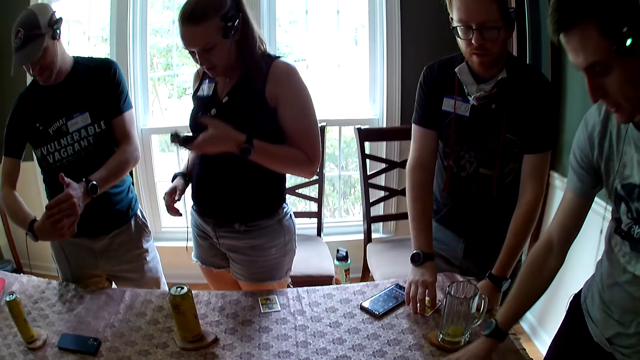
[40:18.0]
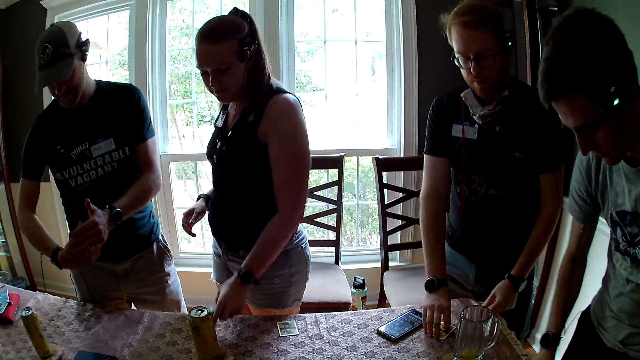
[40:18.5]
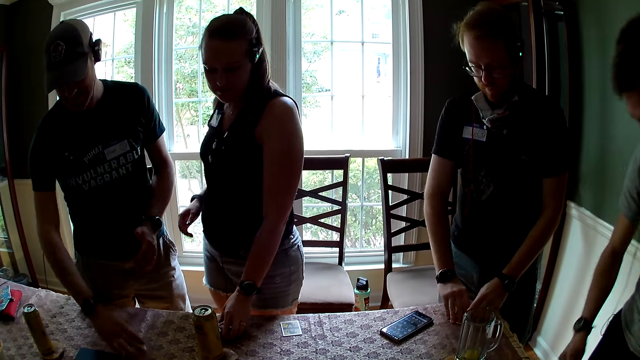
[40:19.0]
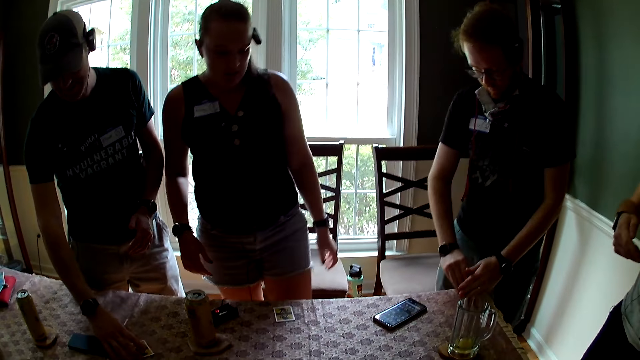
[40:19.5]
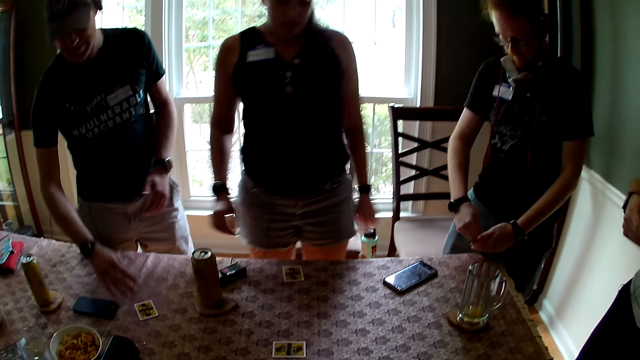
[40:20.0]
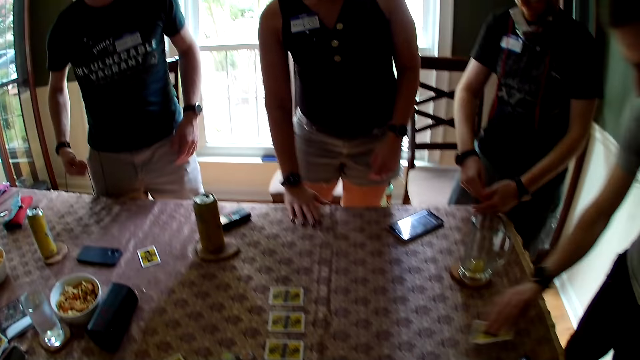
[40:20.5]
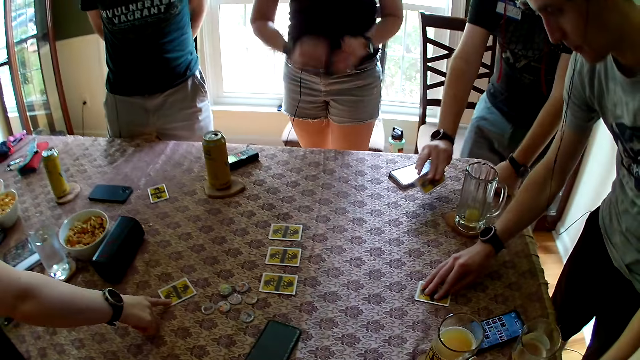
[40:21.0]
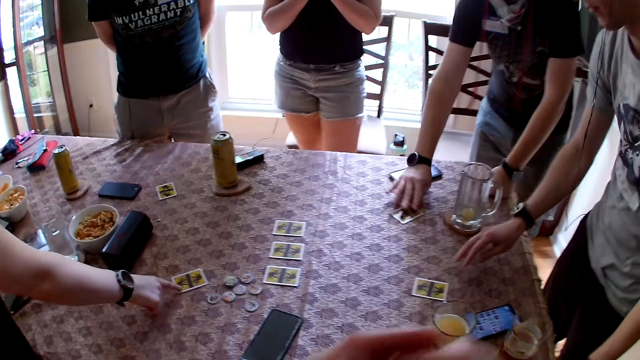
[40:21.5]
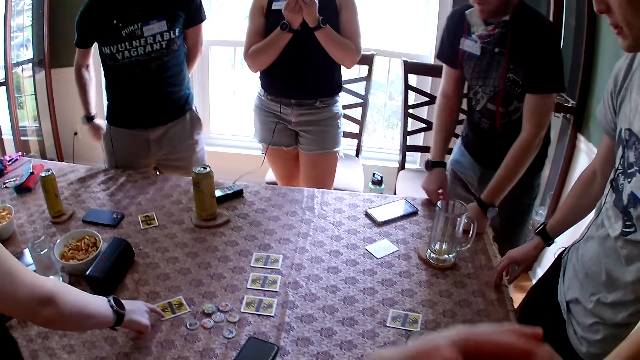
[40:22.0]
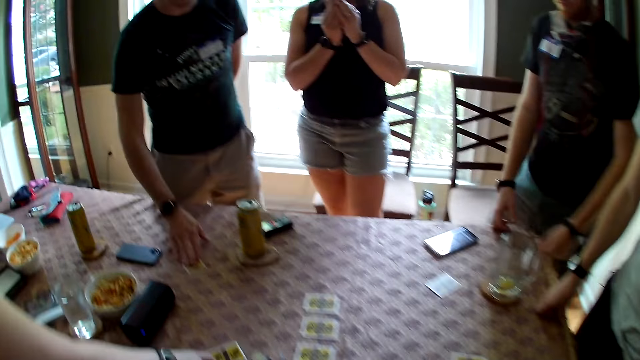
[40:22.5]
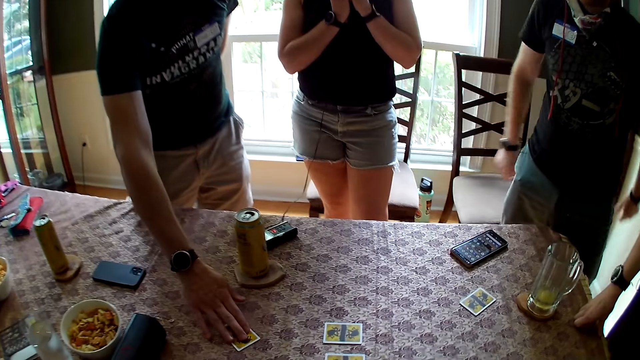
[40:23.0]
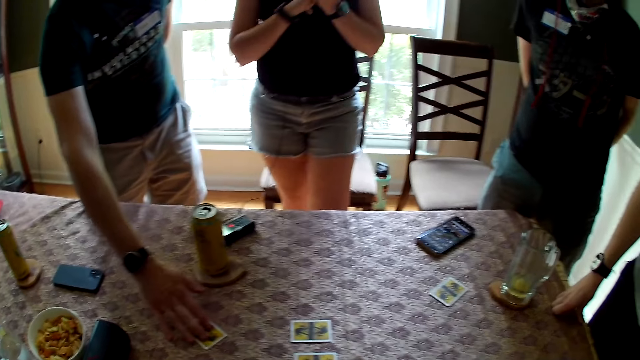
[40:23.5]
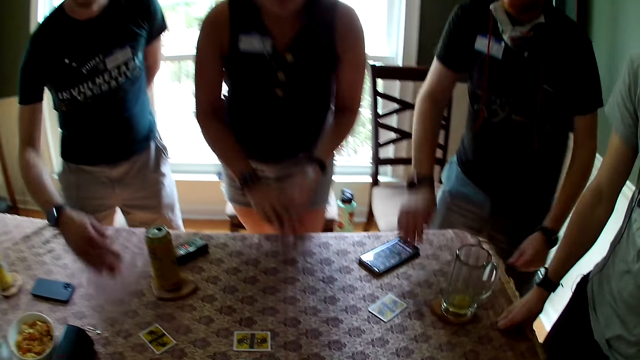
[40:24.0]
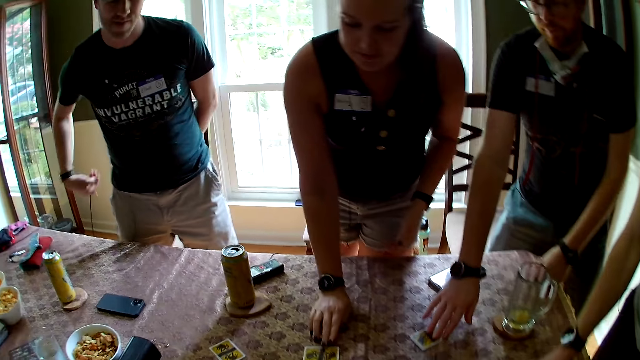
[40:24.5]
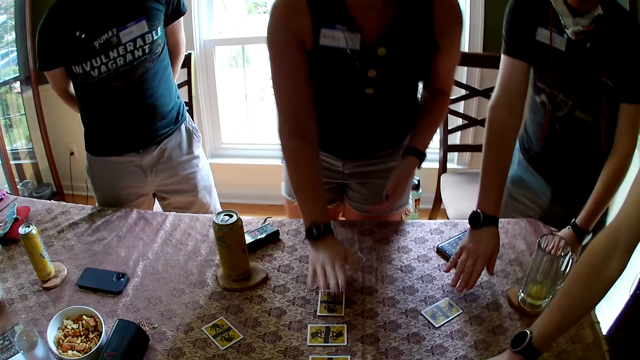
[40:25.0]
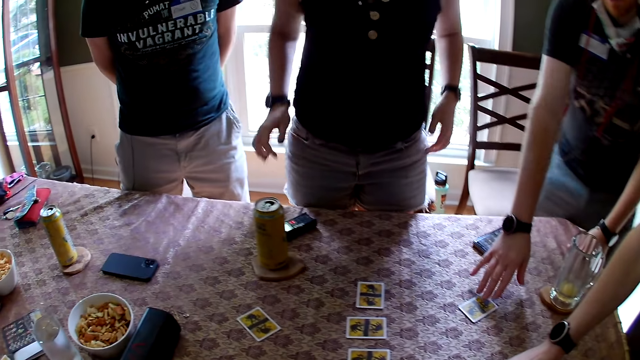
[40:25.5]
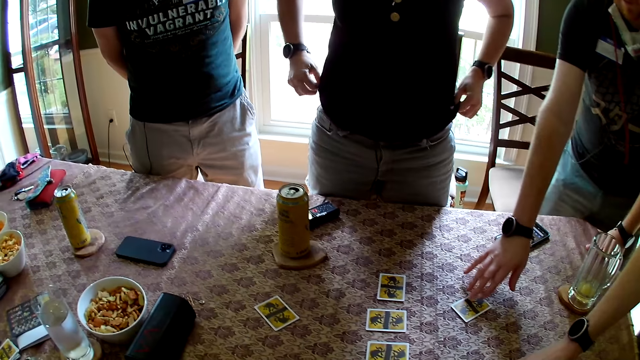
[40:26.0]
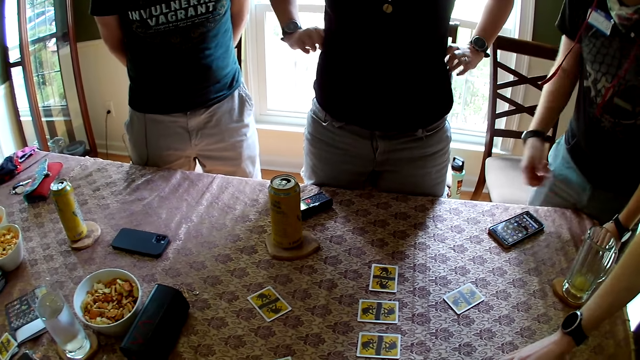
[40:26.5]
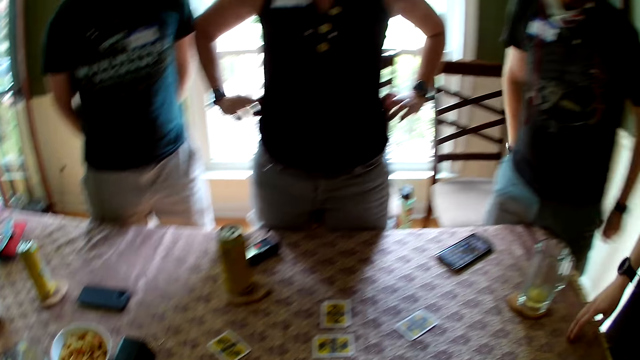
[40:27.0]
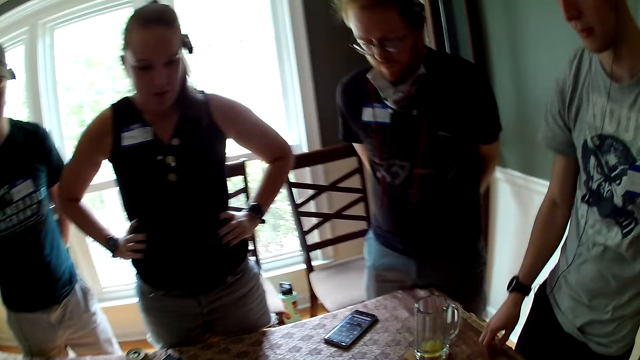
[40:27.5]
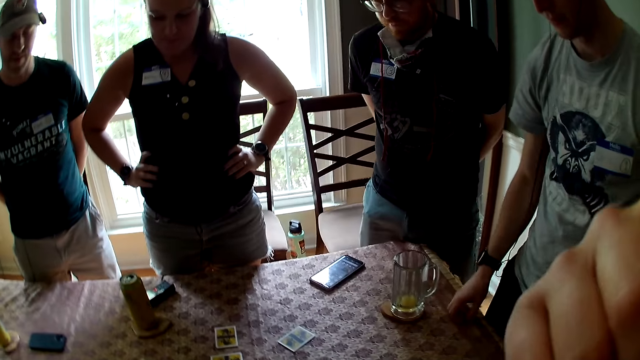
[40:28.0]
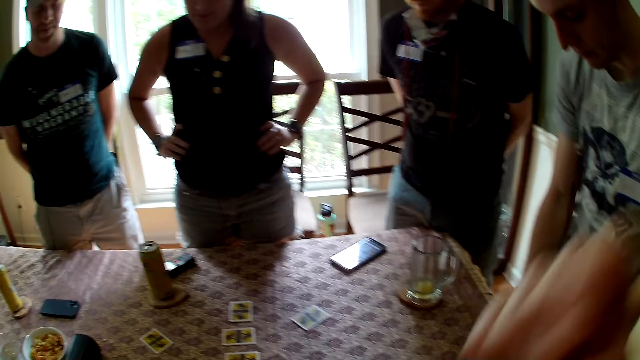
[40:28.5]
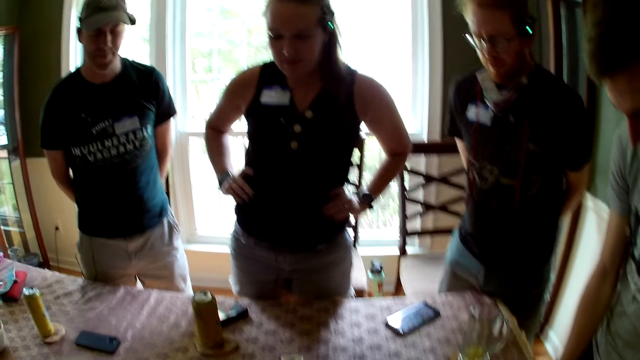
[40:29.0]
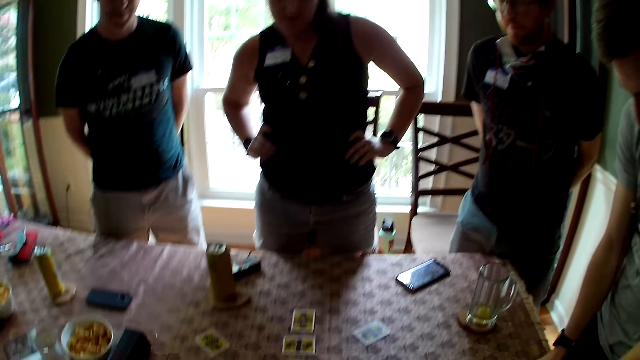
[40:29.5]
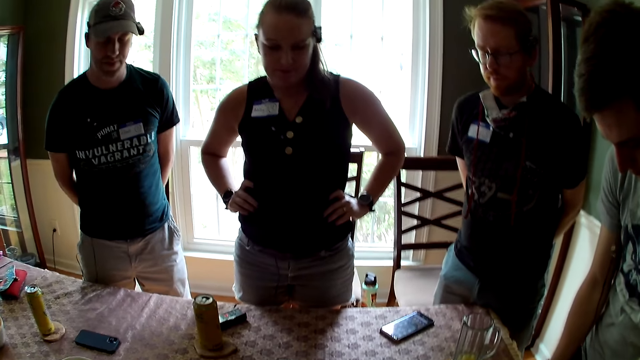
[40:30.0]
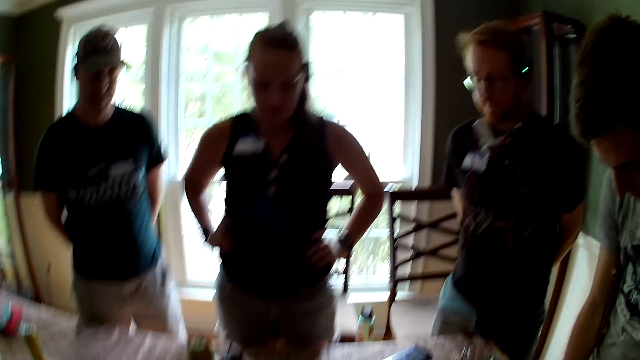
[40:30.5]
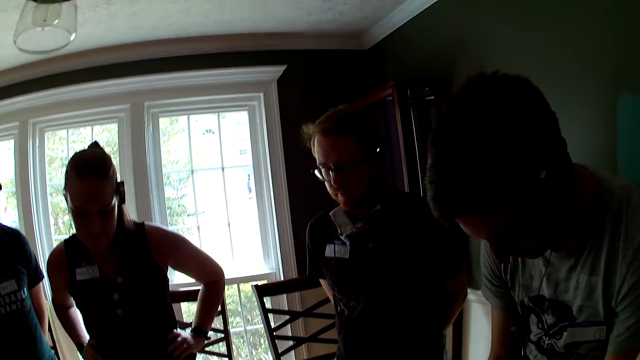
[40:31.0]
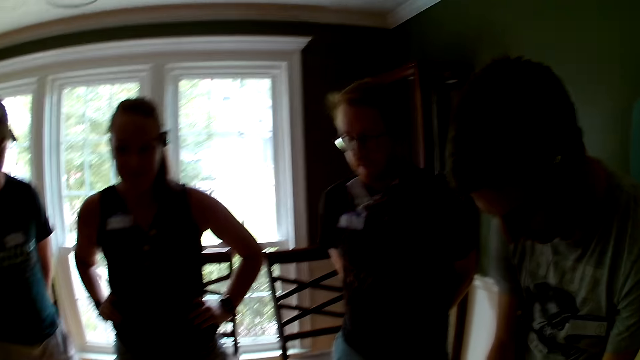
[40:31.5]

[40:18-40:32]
A man picks up his card on the table with his right hand. Another man holds a card. The camera wearer looks around. A woman drops her phone with her left hand. The second man drops his card on the table with his right hand. The woman picks up her card with her right hand. The first man drops his card on the table with his right hand. A third man drops his card on the table with his right hand. Another woman moves her card on the table with her right hand. The camera wearer picks up her card with her right hand. She holds something and looks around. The second man moves his card to the center with his right hand. The third man moves his hands. The first woman moves her card to the center with her right hand. The third man moves his card to the center with his right hand. The first man moves his card to the center with his right hand. The first woman puts the cards on the table. She adjusts her top with her hand. The third man moves his hands. The camera wearer adjusts her glasses with her right hand. She touches her face. The first man holds something. The camera wearer looks around.

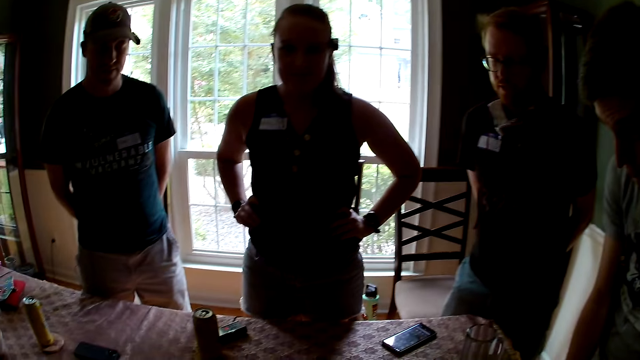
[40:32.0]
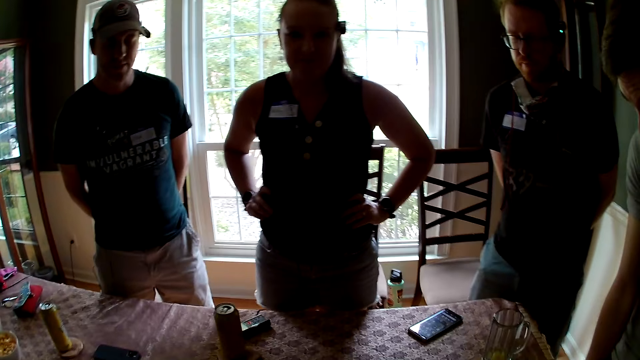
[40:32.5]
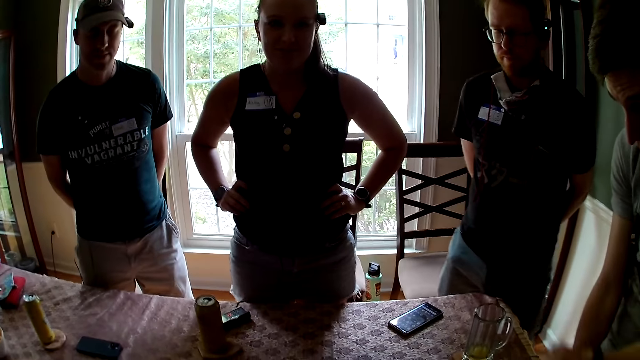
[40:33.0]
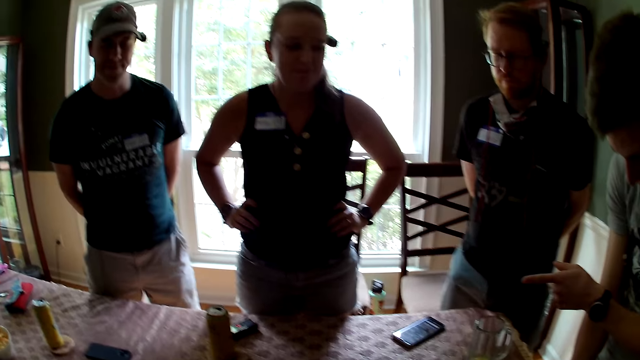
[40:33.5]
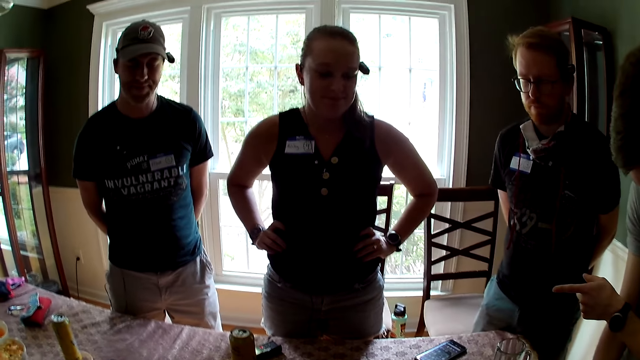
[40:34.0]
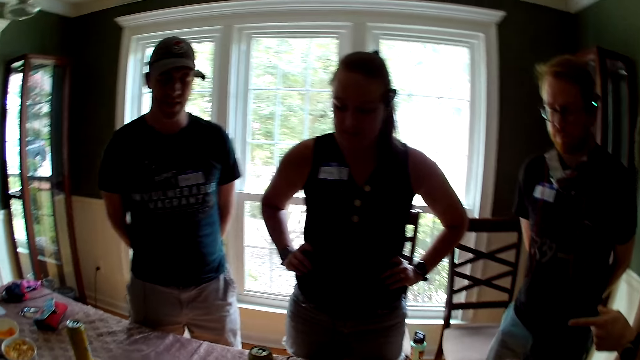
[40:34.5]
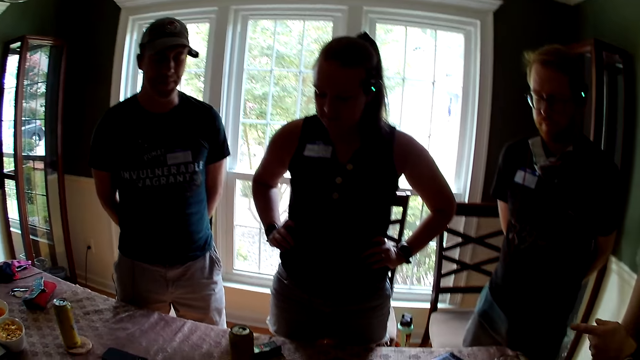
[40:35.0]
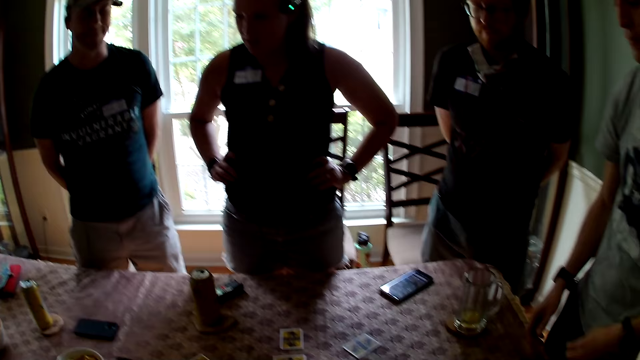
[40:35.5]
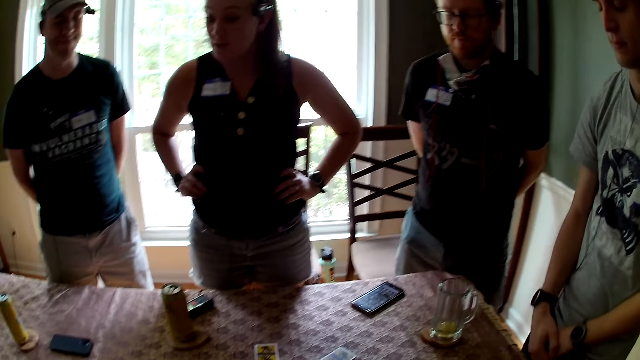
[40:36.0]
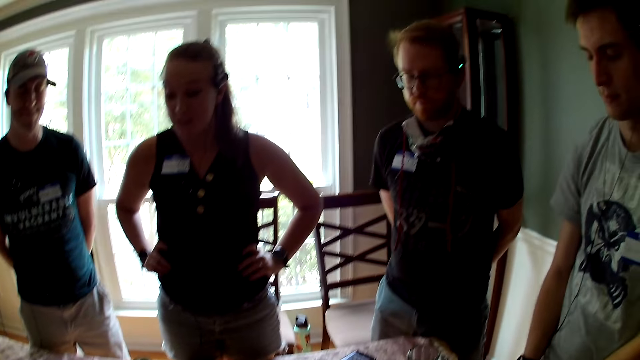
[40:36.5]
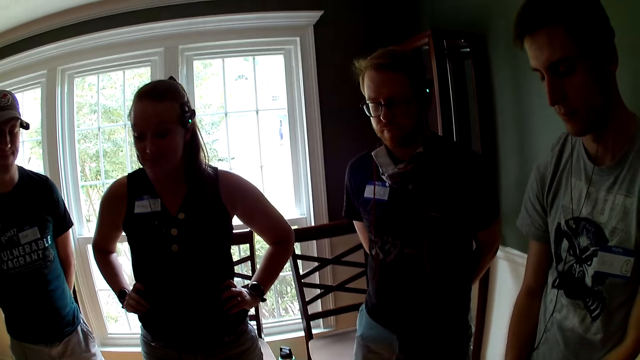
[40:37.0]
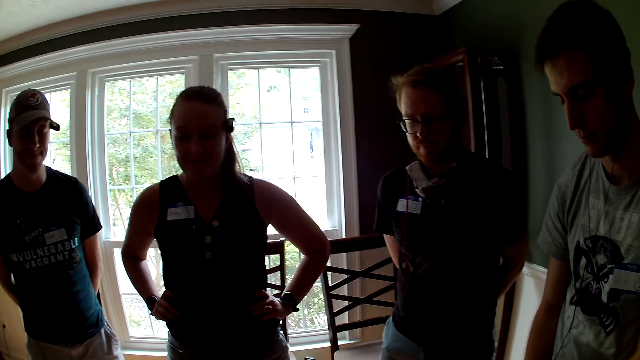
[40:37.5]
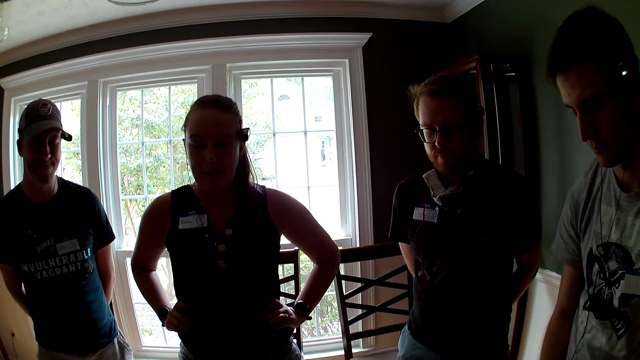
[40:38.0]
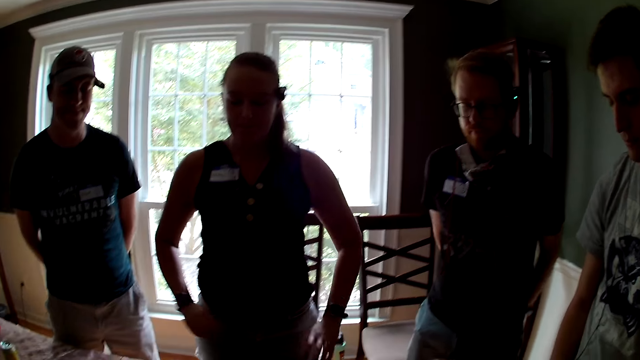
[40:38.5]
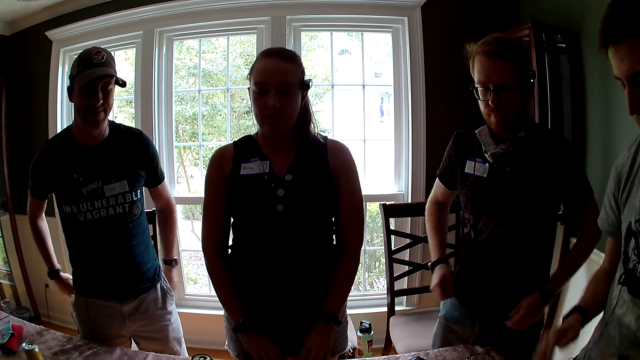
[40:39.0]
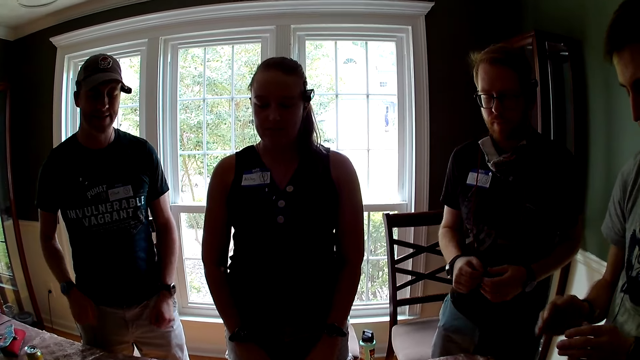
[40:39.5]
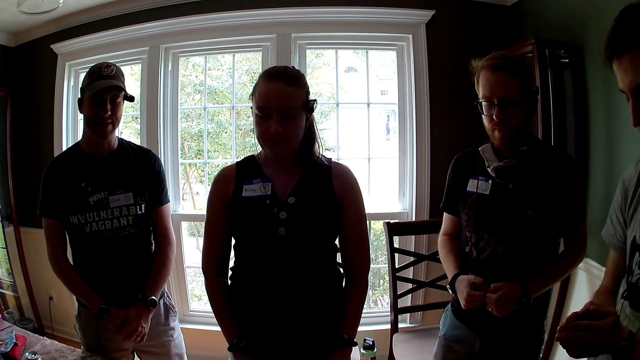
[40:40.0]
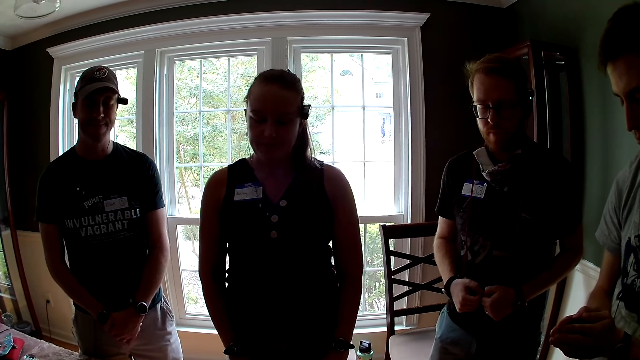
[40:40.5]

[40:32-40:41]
A man demonstrates with his left hand. A woman adjusts her hands. The man joins his hands together. He joins his knuckles together. Another man moves hands forward. The first man moves hands. A third man moves hands. The first man joins his hands together.
